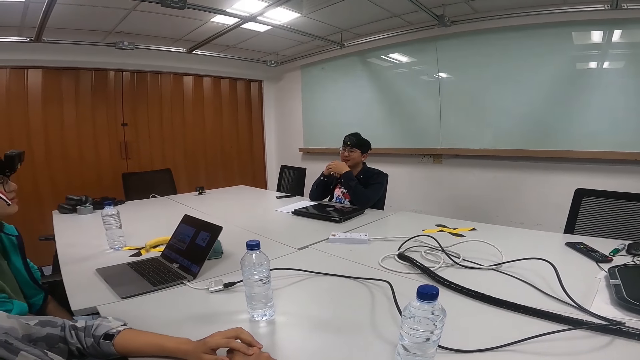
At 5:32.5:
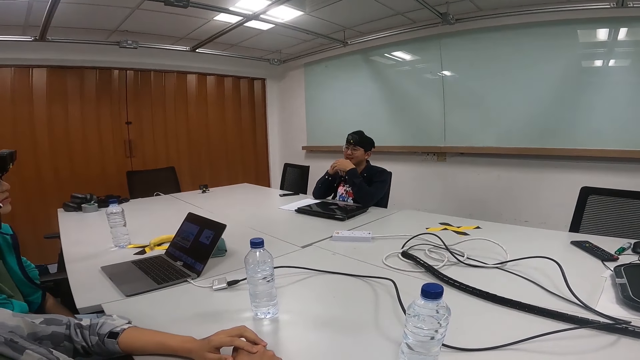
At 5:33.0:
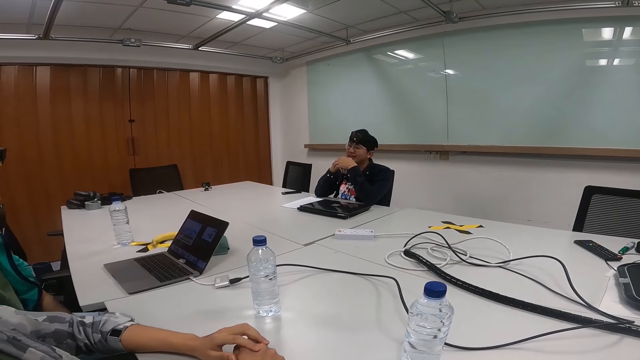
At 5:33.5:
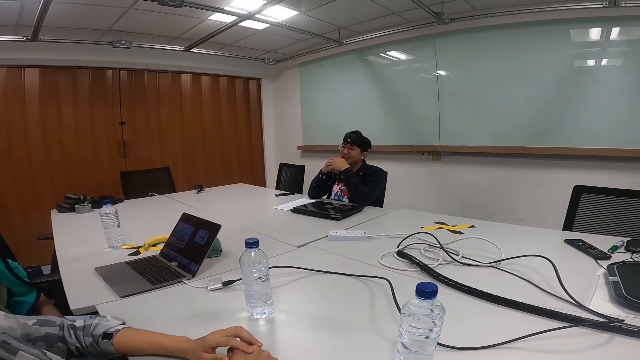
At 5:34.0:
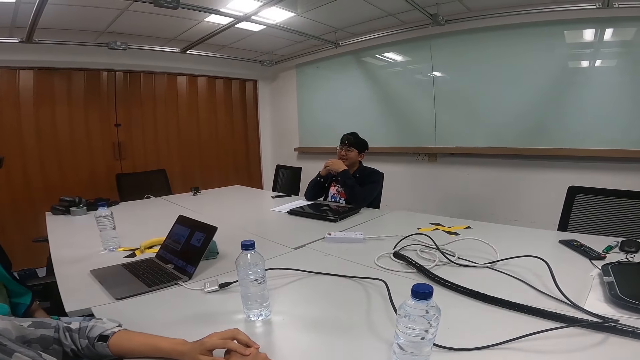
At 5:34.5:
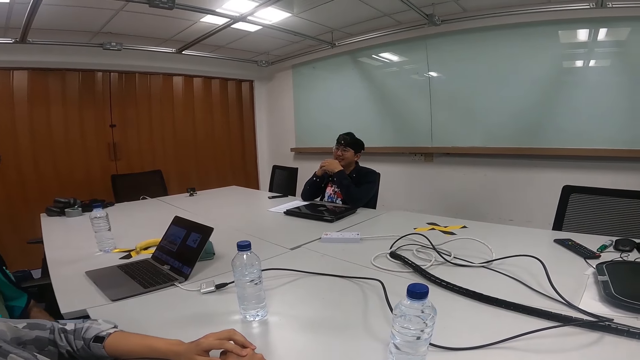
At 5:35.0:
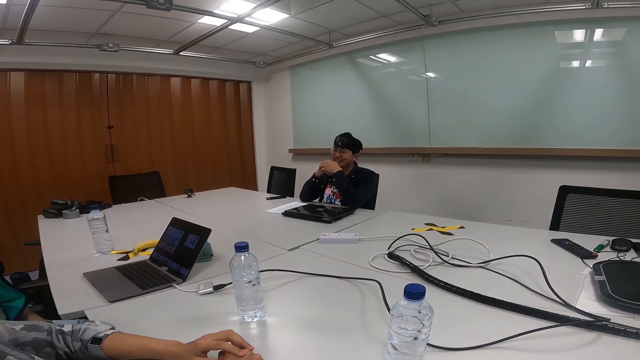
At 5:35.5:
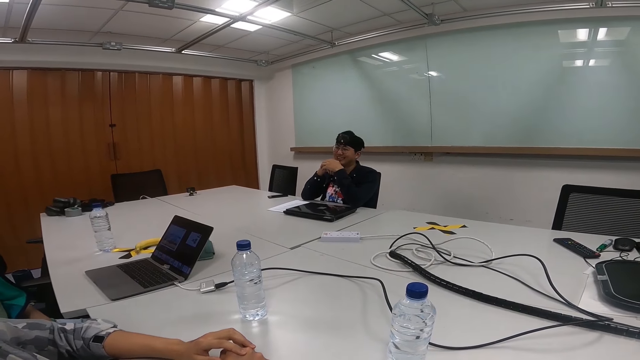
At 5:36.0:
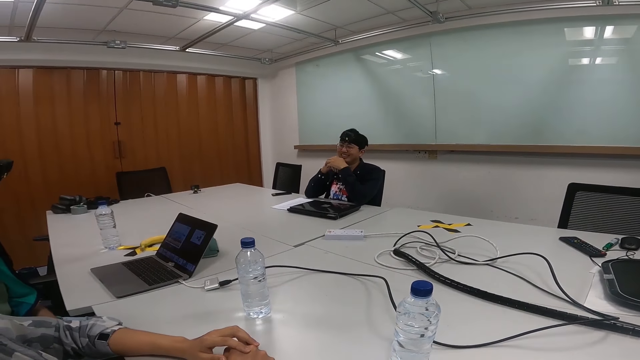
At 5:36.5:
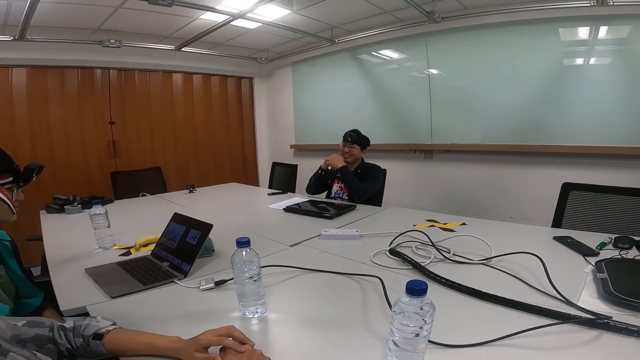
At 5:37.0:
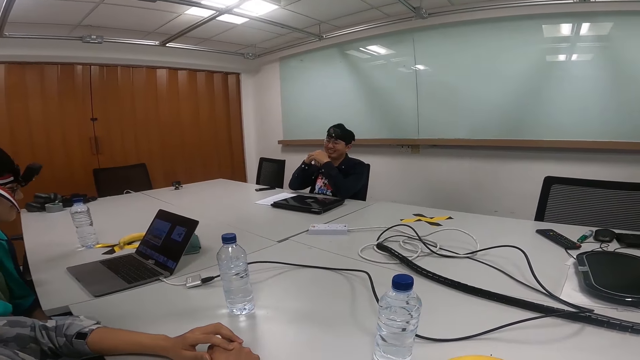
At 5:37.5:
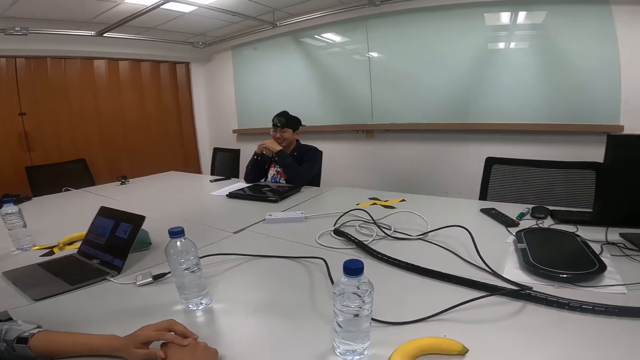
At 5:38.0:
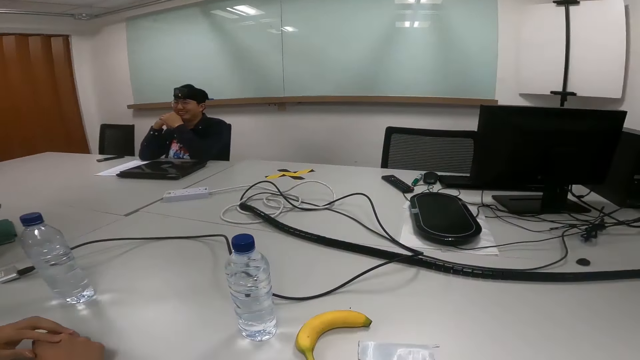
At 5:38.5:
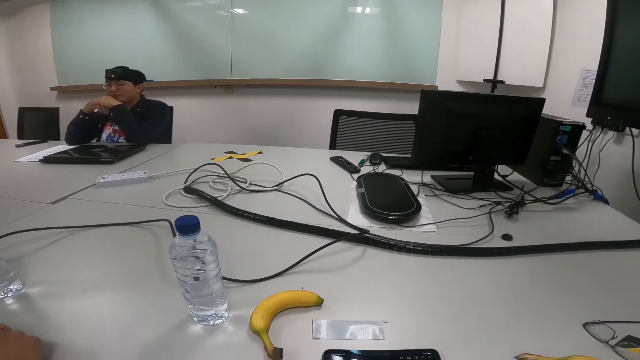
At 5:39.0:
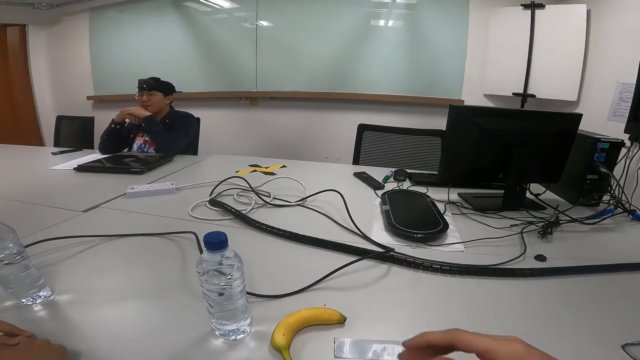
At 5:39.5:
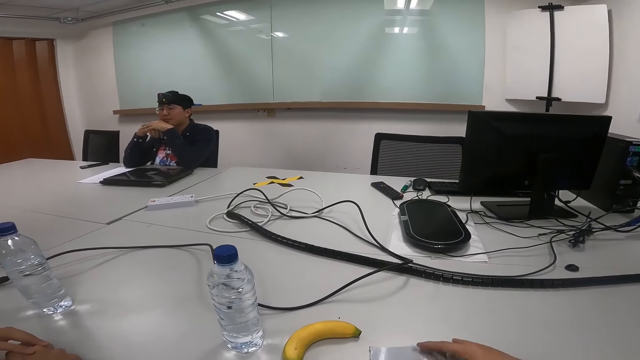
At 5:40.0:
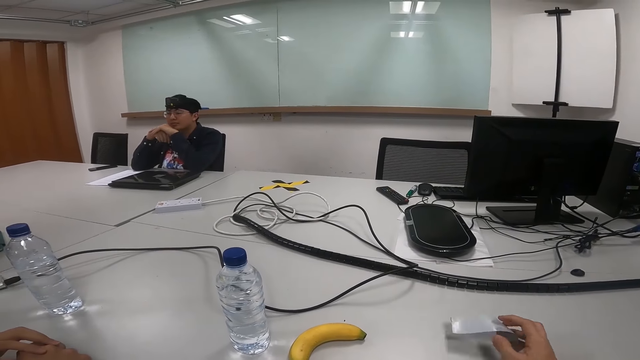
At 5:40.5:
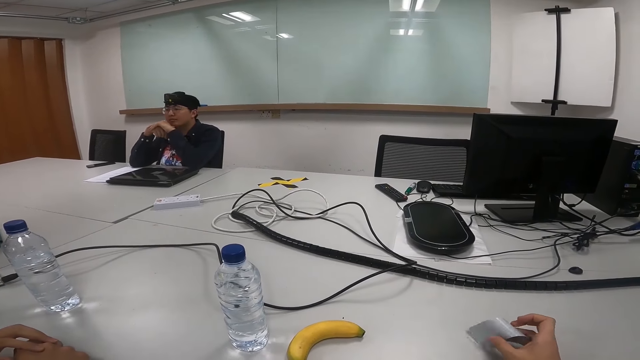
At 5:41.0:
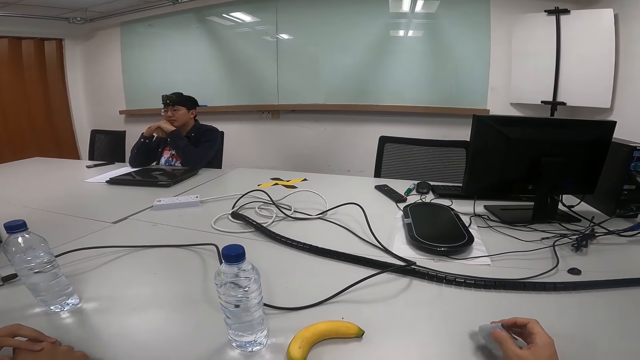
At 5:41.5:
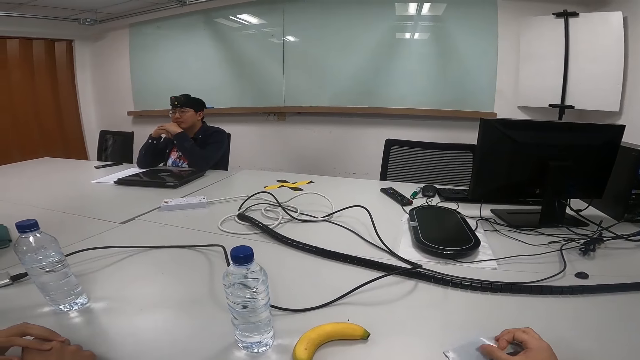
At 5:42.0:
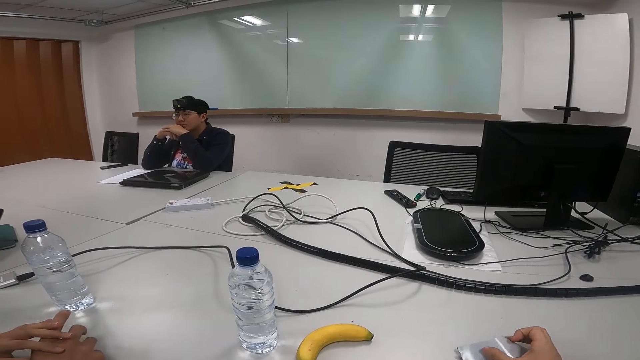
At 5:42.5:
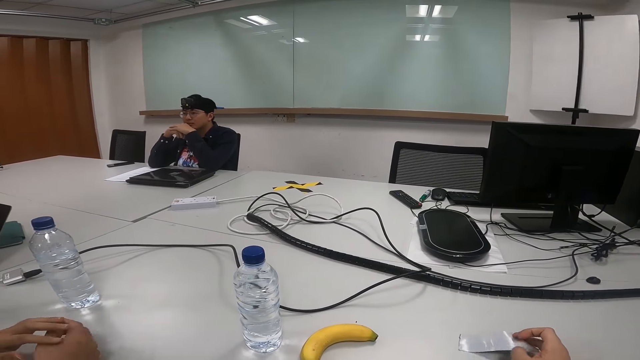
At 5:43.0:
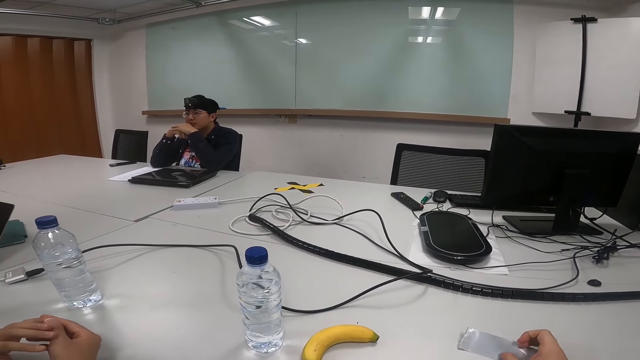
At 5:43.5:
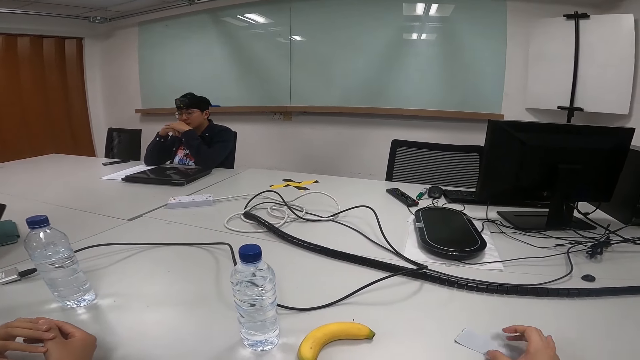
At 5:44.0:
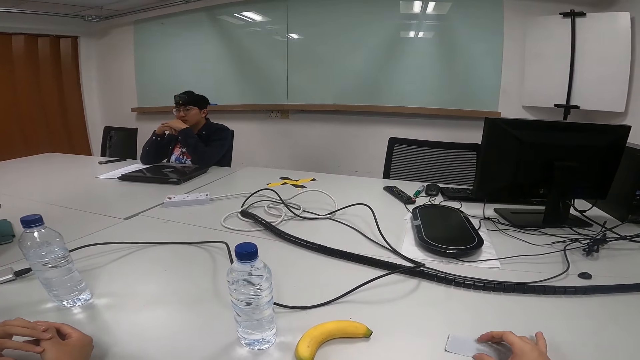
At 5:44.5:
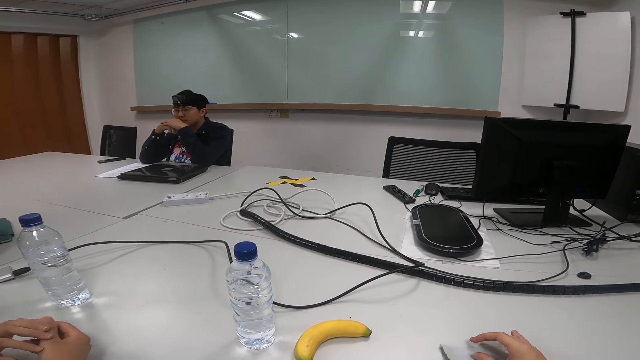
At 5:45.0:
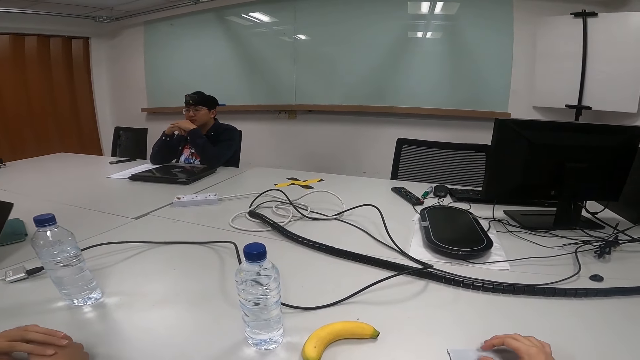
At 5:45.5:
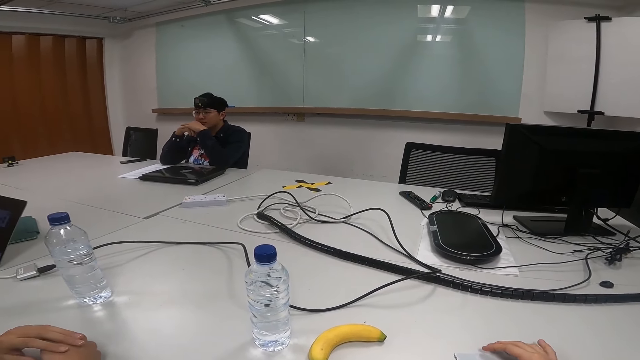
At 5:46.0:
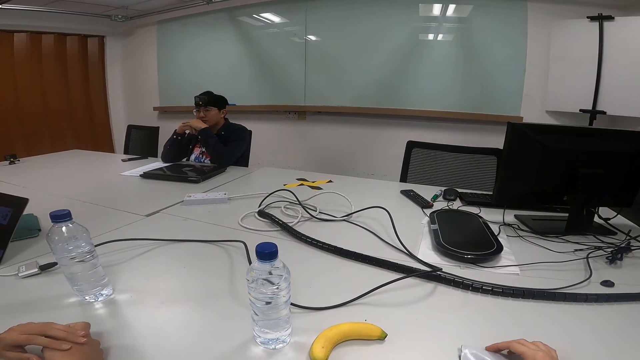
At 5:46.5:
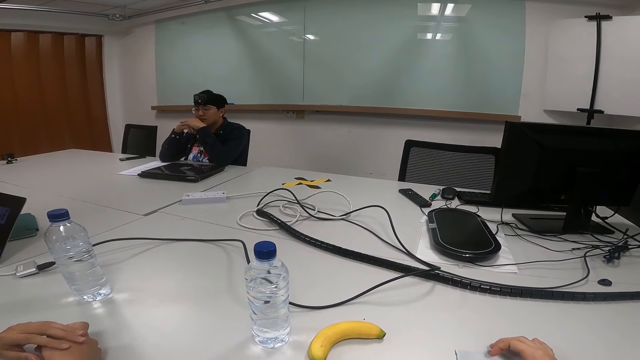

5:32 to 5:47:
A person nods the head. The person drags the chair on the floor. The person talks using her laptop. The camera wearer touches a paper on the table. The person nods the head.

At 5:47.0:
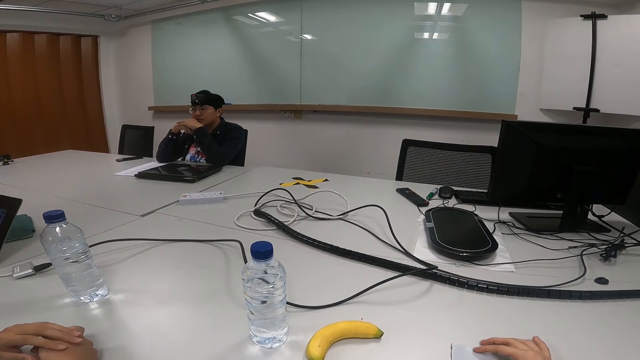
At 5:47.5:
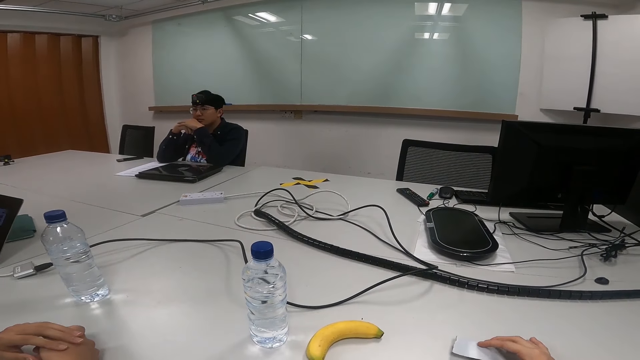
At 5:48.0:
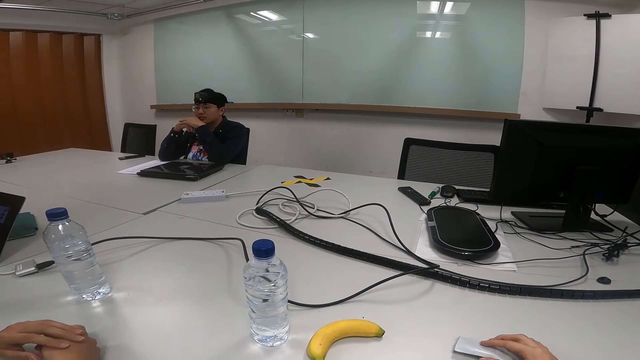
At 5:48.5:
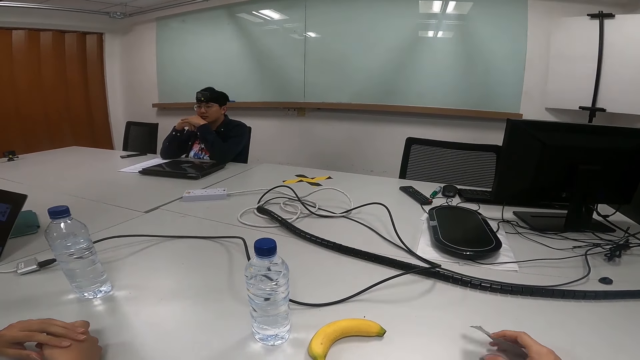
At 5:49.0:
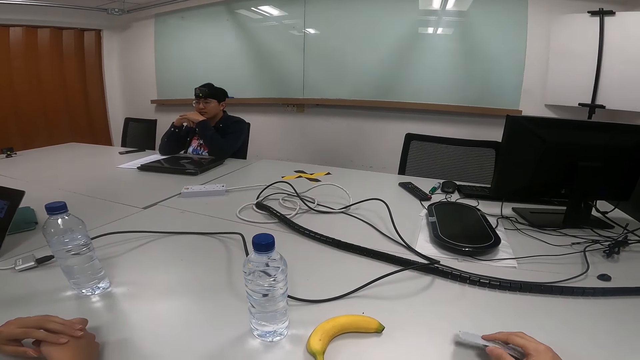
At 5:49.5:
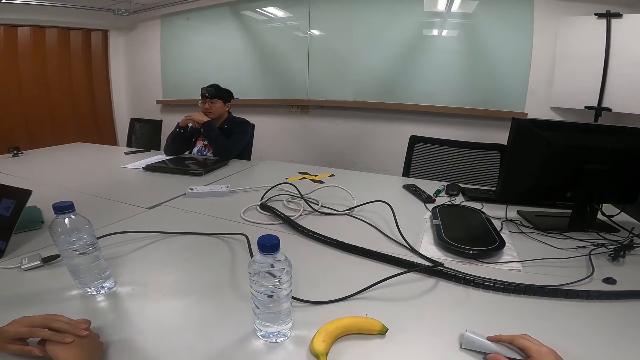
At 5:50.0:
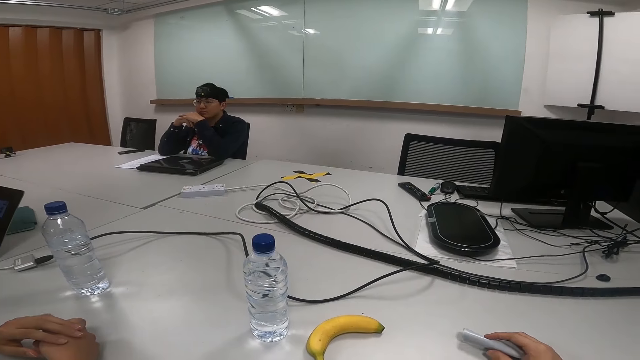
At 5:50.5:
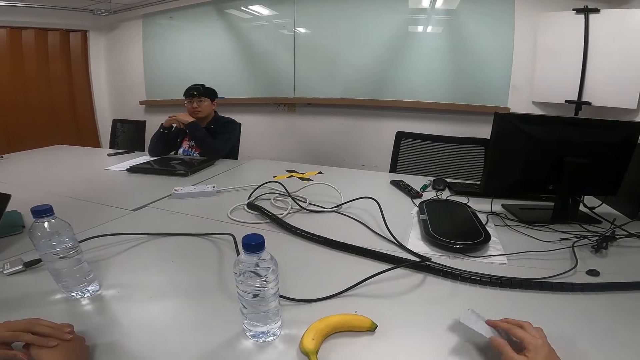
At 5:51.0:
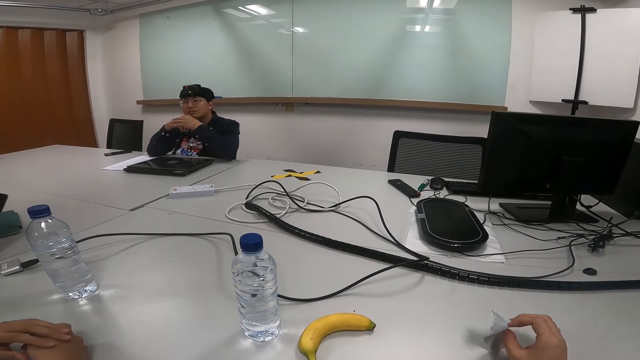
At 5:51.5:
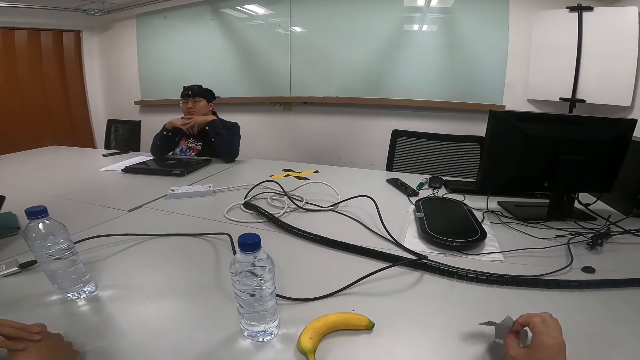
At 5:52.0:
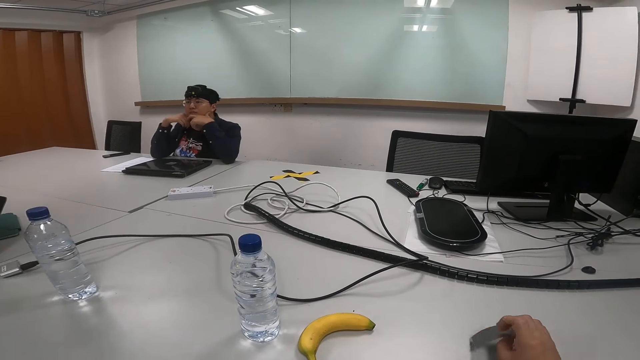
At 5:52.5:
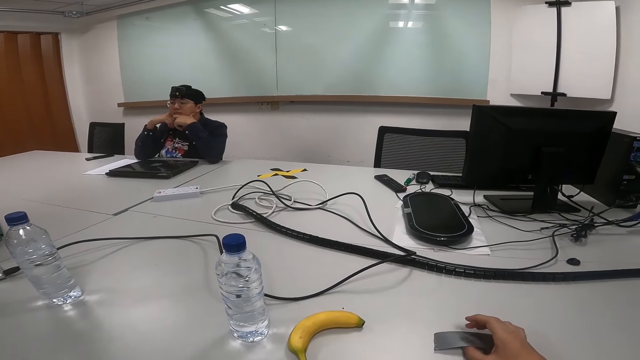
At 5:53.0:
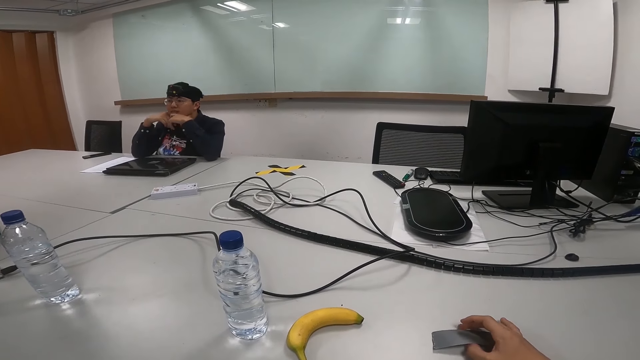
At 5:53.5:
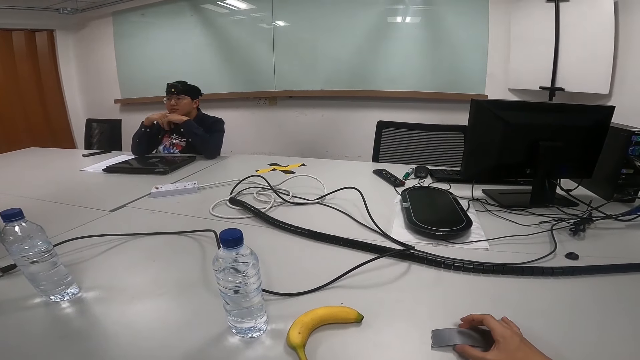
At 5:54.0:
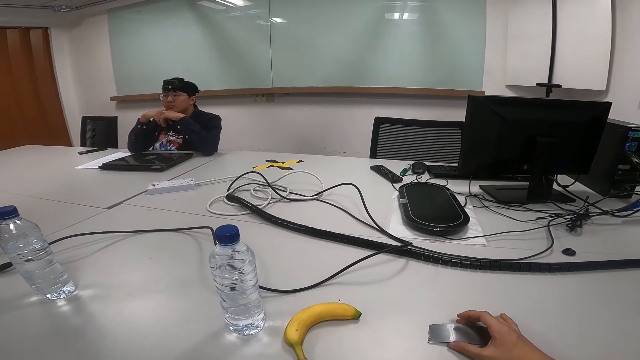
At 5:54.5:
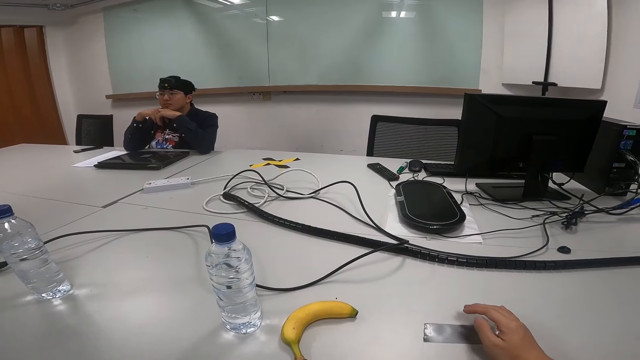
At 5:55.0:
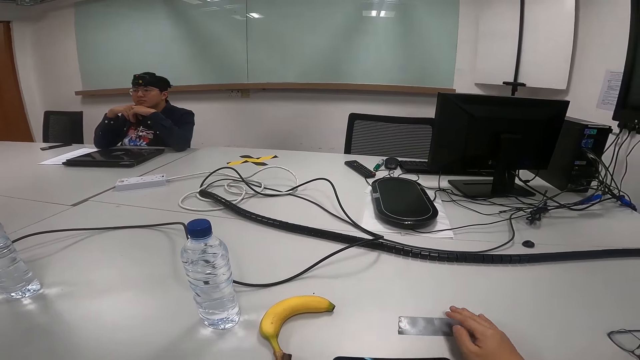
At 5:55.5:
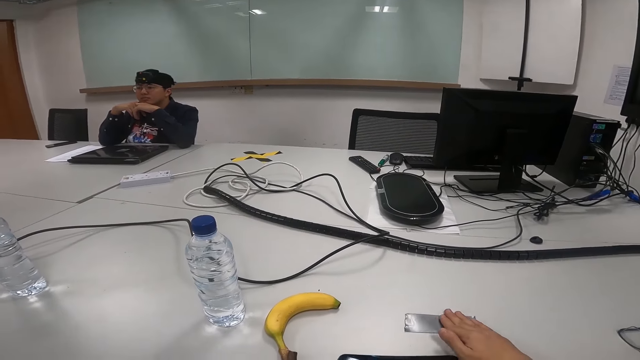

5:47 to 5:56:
A person touches the face.
